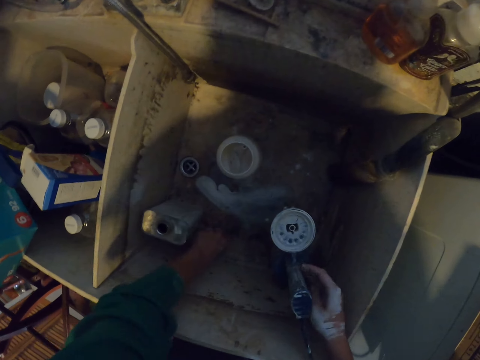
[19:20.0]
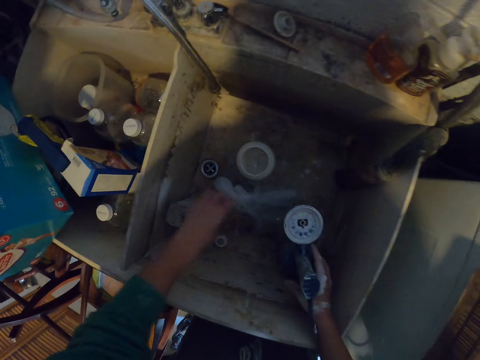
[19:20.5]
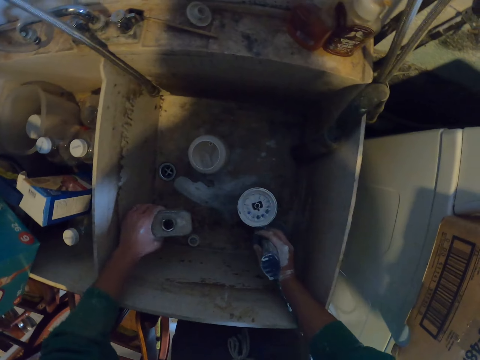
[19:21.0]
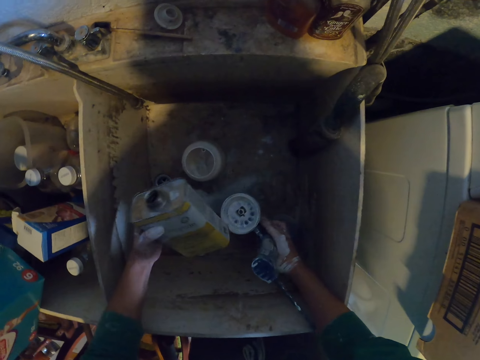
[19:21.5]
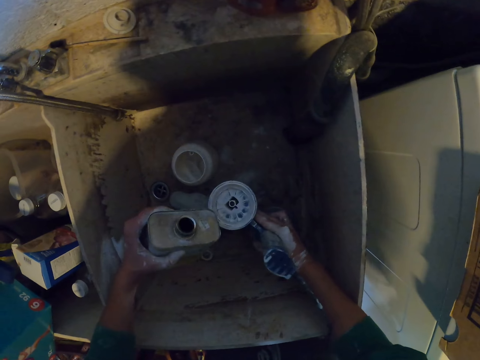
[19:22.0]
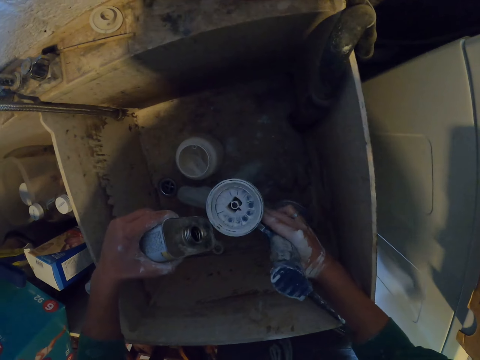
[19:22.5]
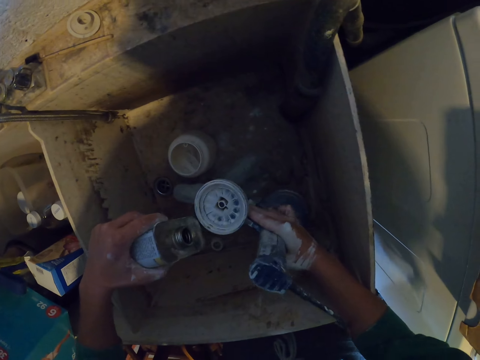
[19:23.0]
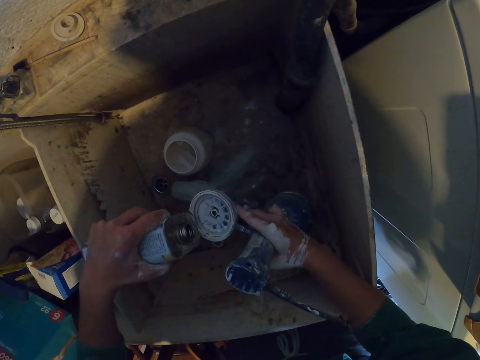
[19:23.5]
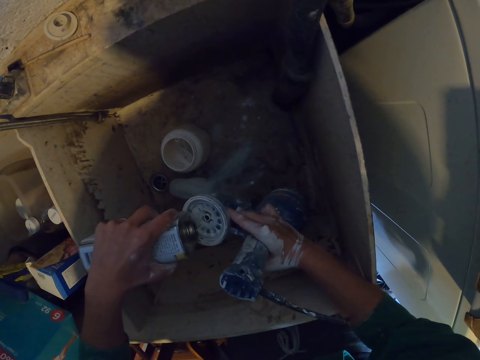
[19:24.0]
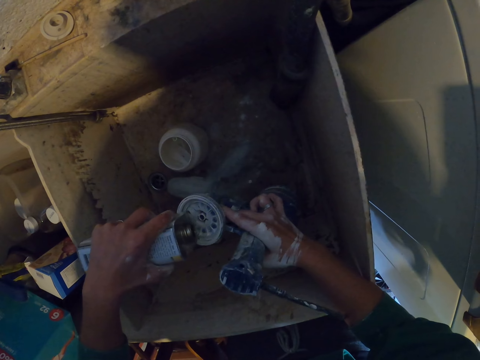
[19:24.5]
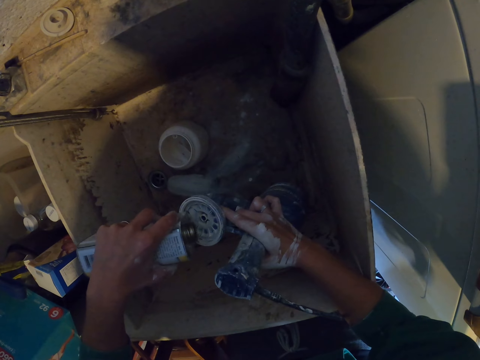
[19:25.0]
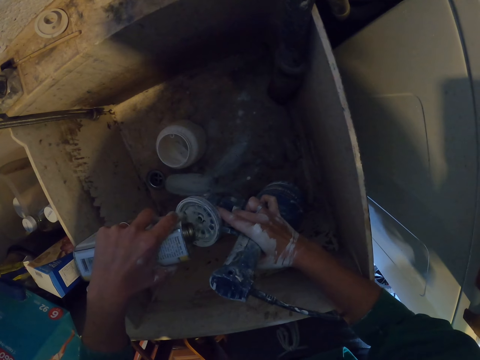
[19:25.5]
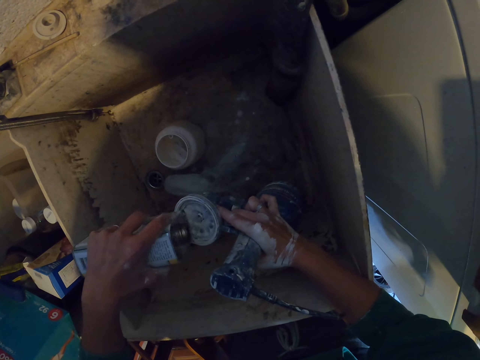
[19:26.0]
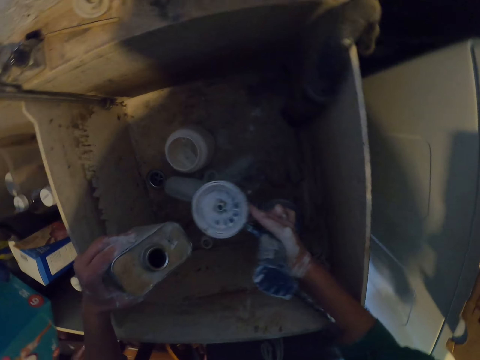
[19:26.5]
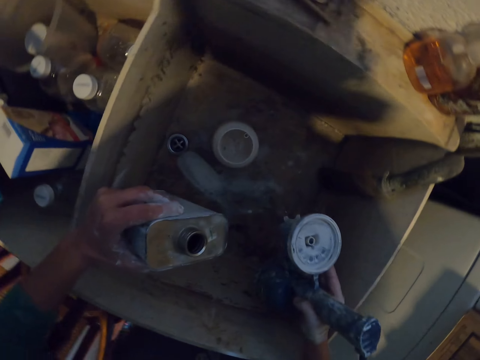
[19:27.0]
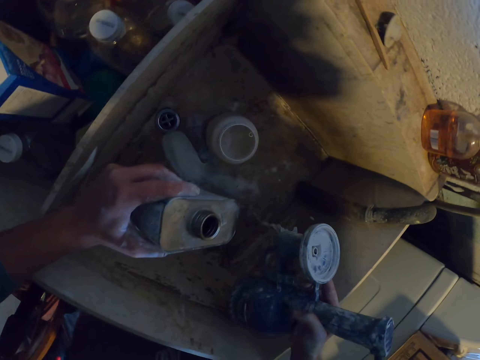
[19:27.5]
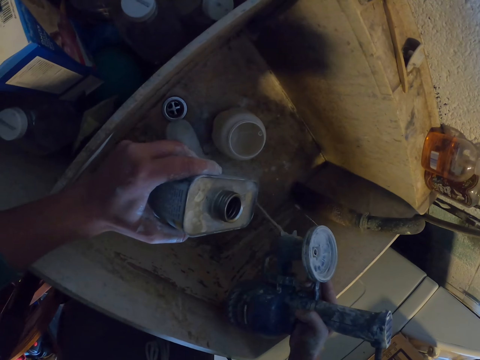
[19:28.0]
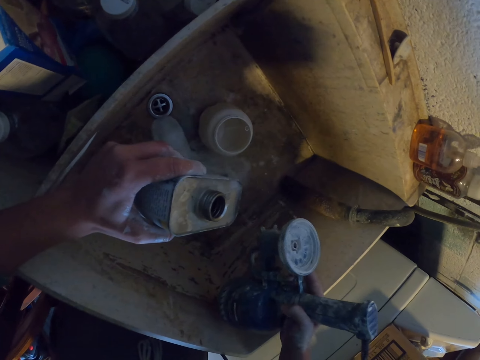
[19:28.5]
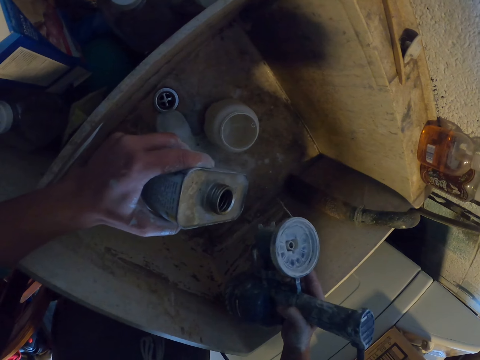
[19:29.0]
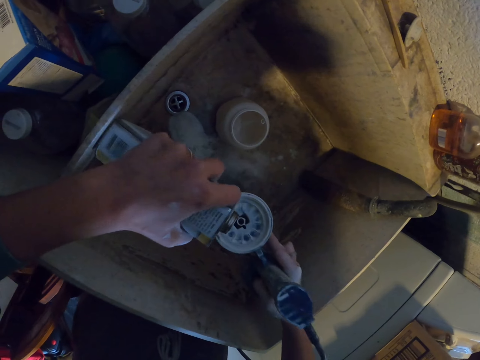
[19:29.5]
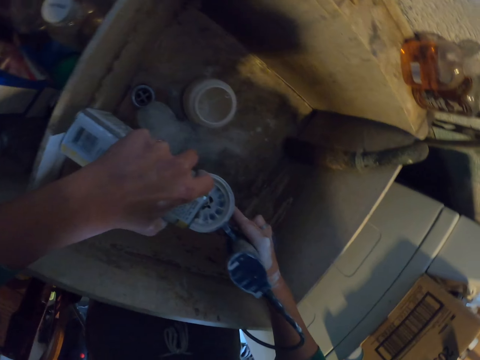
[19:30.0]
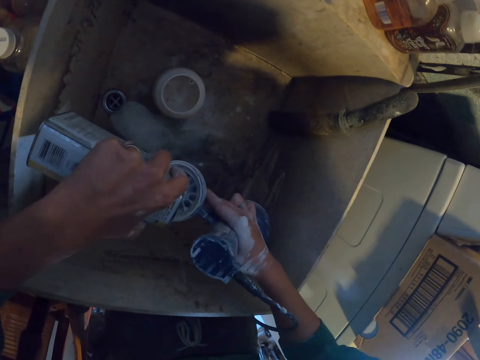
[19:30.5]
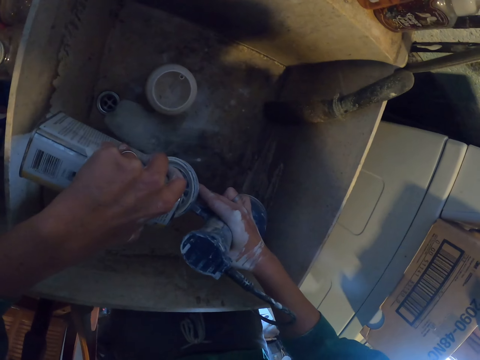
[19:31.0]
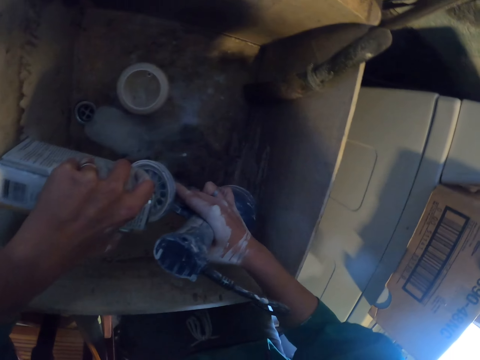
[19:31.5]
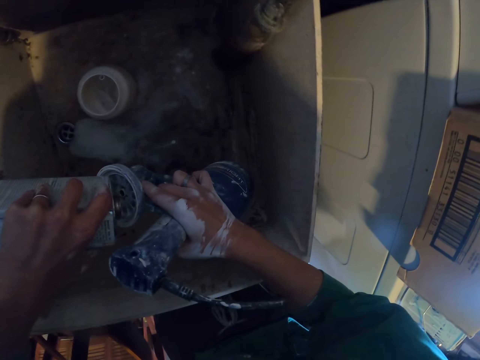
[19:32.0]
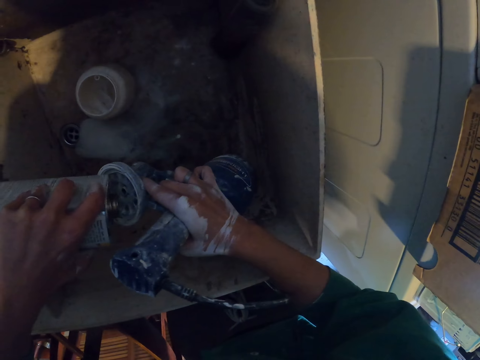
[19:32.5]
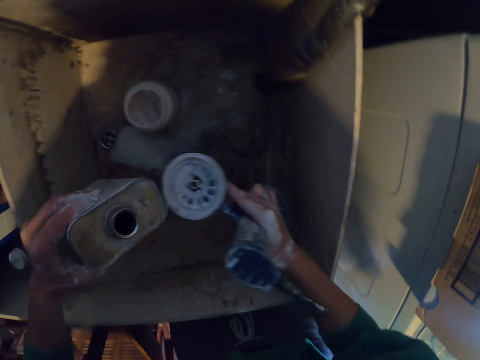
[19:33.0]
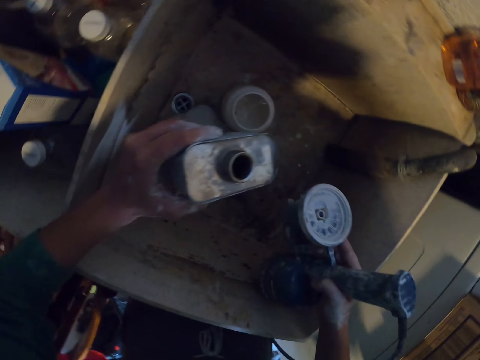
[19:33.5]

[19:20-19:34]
The camera wearer puts the lid in the sink. They pick the bottle. They pick a jerrycan lid. They pour the liquid in the paint spray gun. They pour the liquid in the sink from the paint spray gun. They pour the liquid in the paint spray gun.

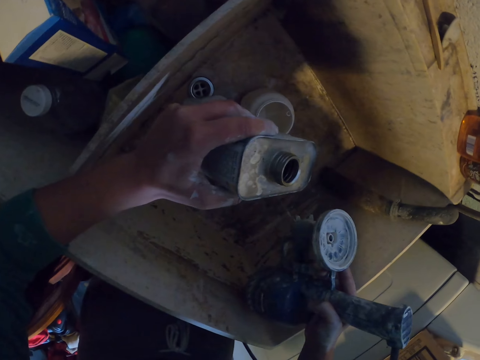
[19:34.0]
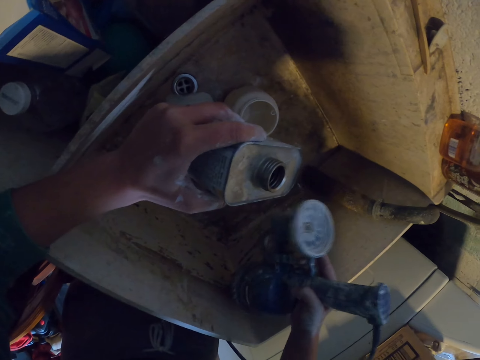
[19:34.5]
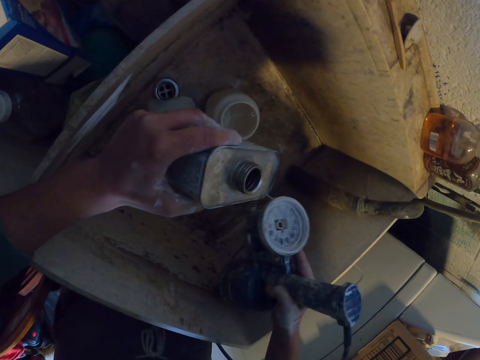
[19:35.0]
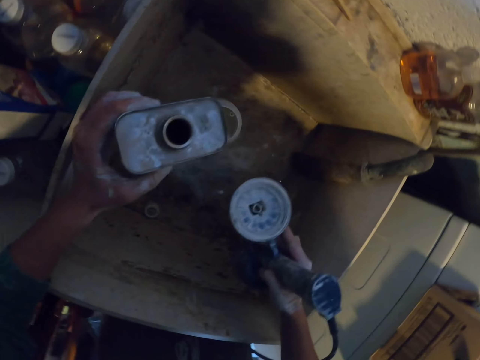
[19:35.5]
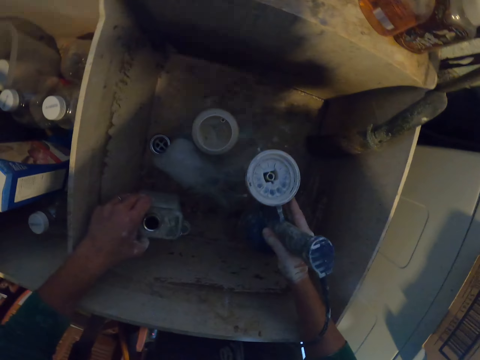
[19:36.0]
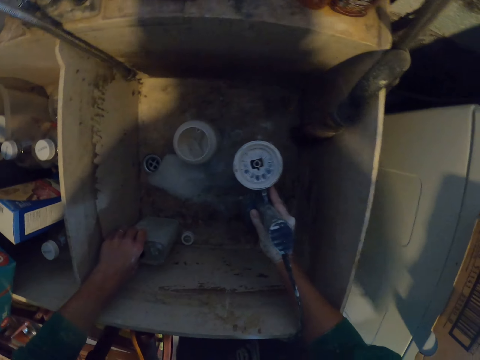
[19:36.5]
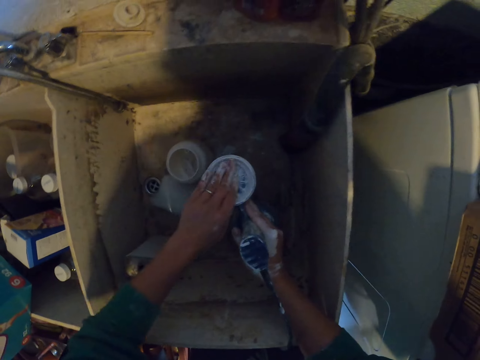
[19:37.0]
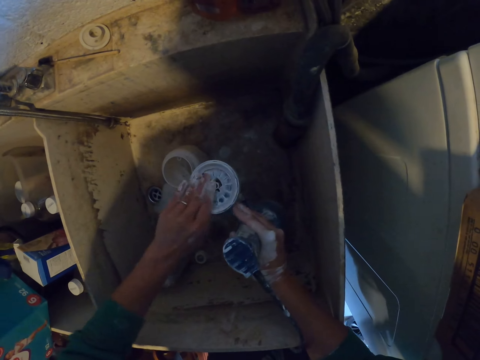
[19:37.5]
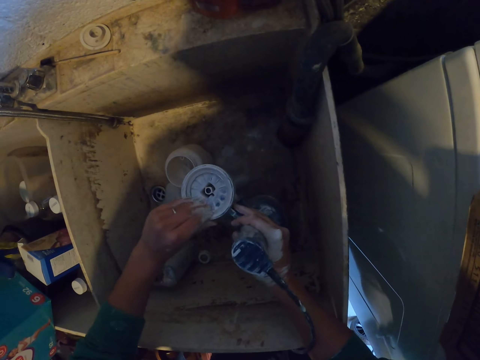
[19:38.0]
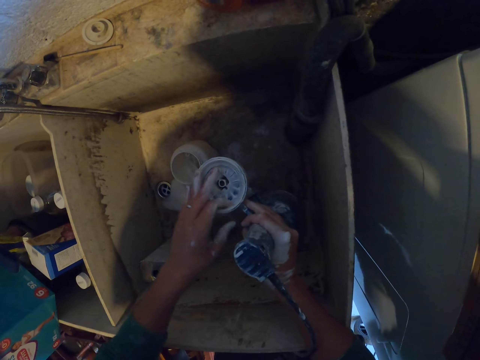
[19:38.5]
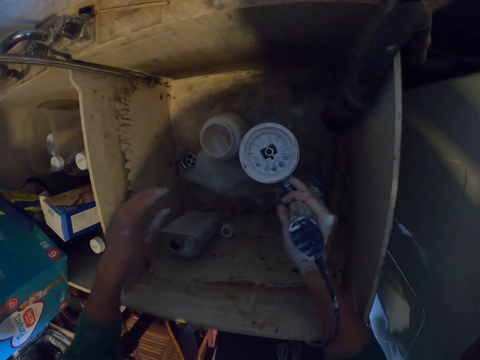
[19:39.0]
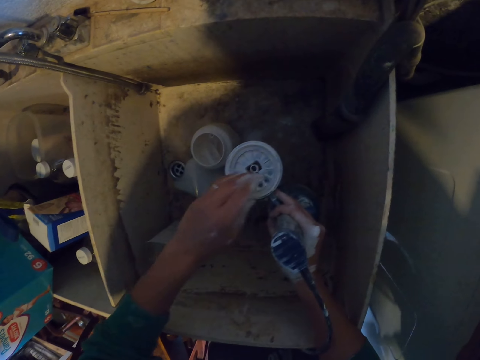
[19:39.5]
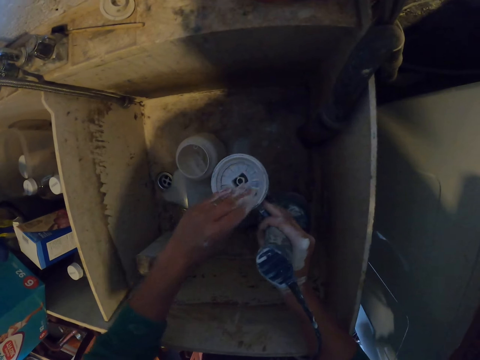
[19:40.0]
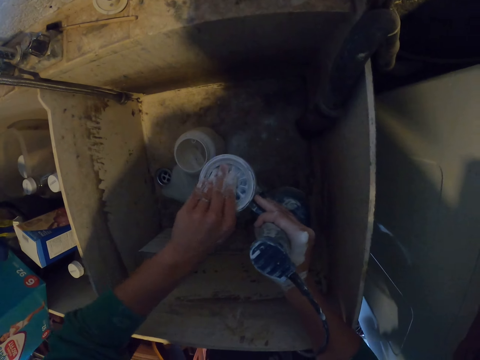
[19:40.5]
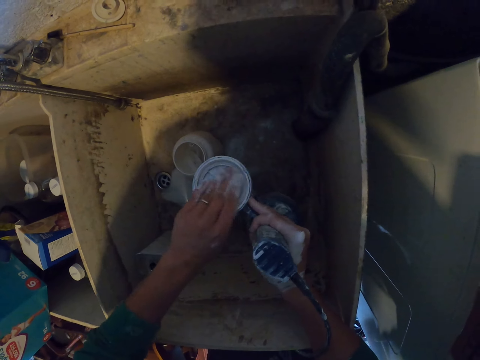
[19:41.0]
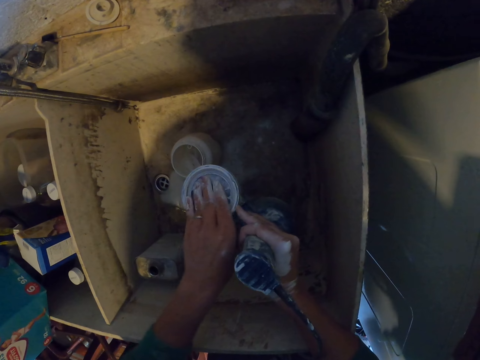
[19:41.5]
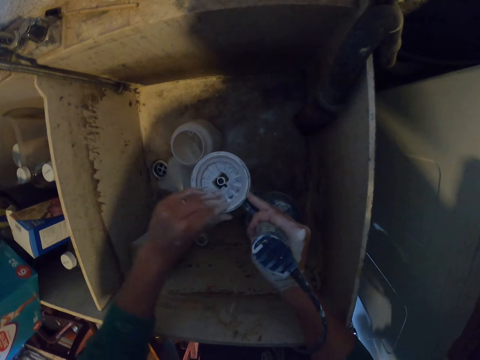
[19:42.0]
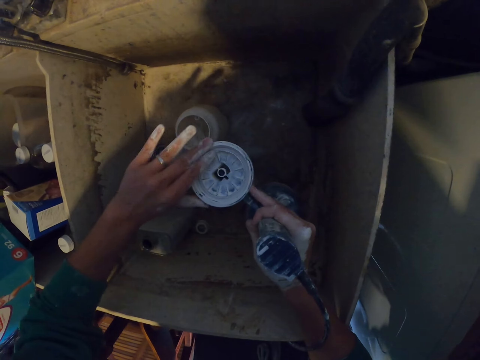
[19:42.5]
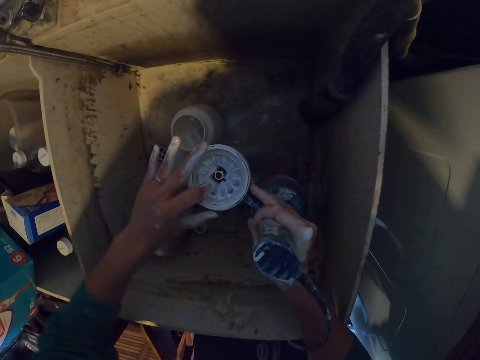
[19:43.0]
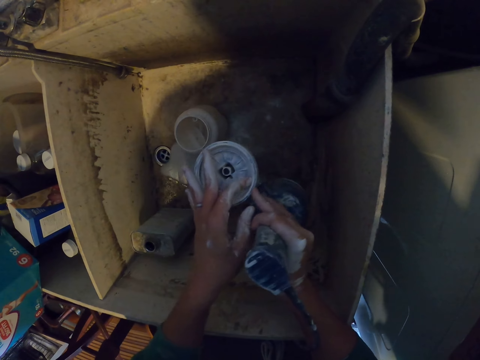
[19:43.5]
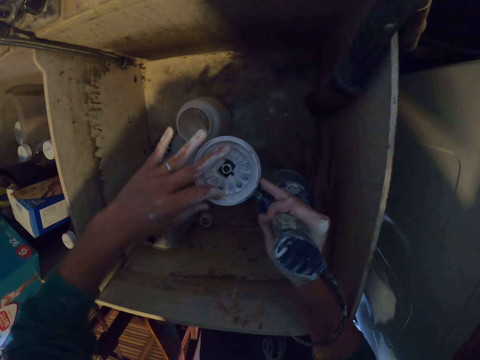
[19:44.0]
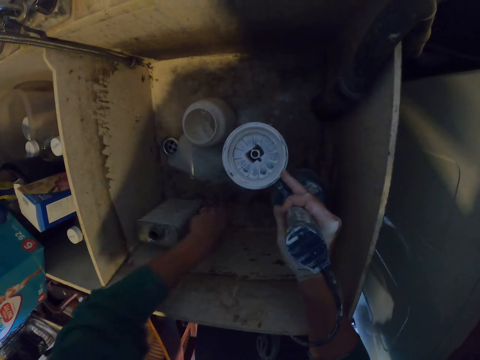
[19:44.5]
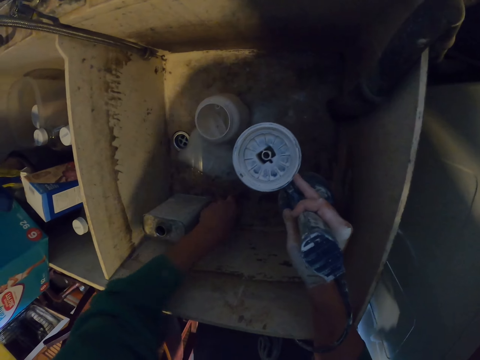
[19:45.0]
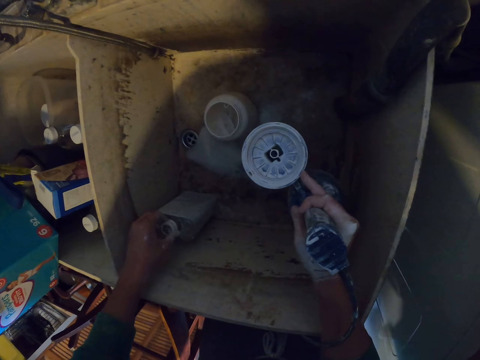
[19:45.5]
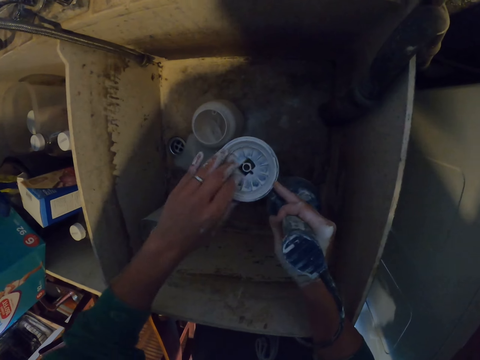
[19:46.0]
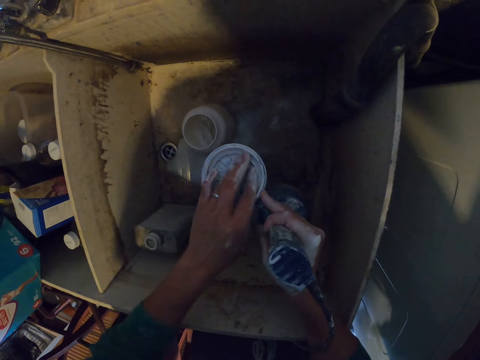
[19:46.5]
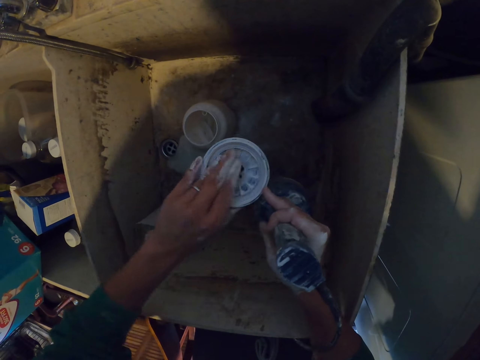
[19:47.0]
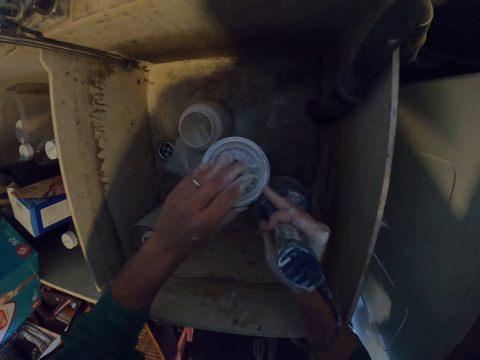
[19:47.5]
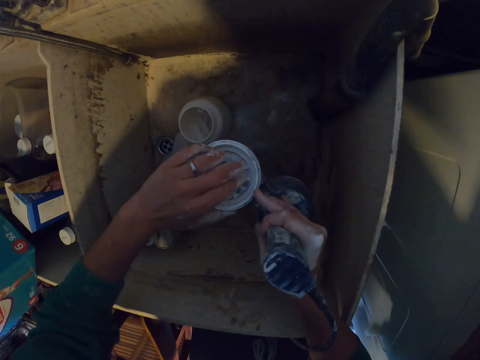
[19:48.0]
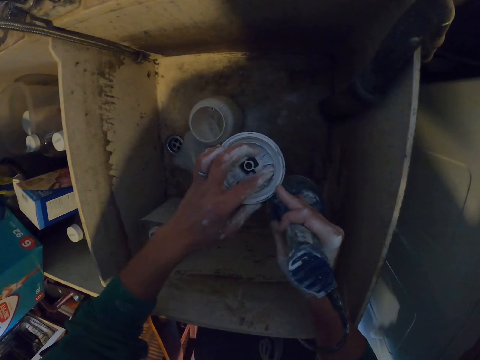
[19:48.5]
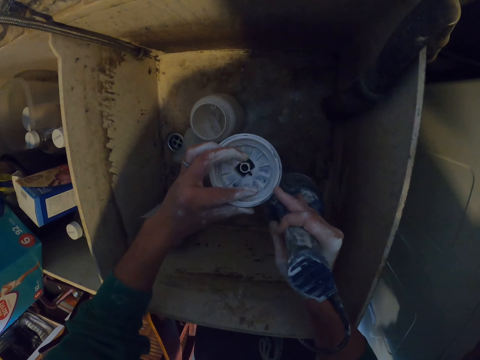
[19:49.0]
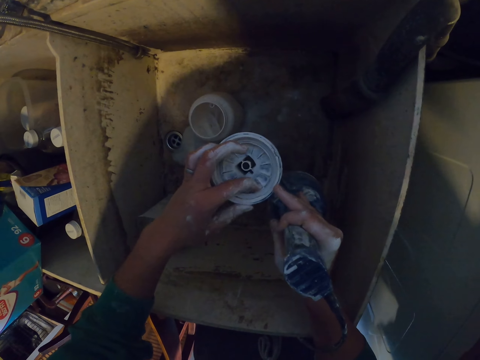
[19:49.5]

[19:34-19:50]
The camera wearer shakes the paint spray gun. They put the bottle in the sink. They rub a hand on the front part of the paint spray gun. They pick the lid and put the lid on top of the bottle. They rub a hand on the top part of the paint spray gun.
